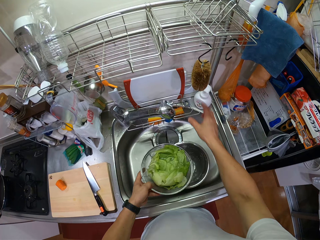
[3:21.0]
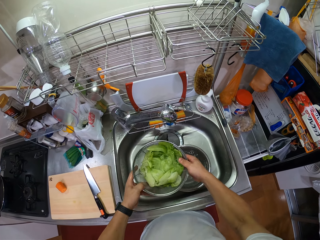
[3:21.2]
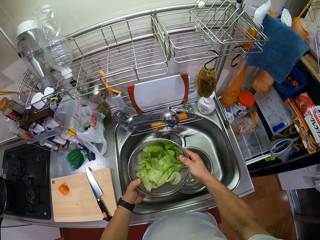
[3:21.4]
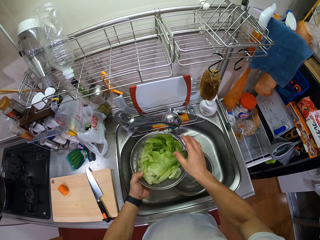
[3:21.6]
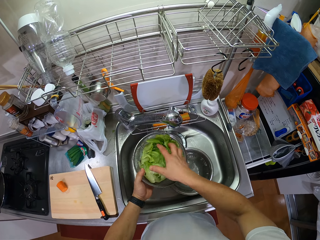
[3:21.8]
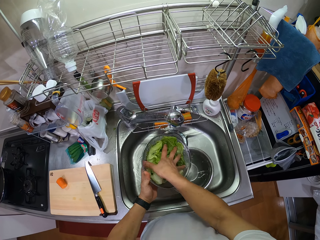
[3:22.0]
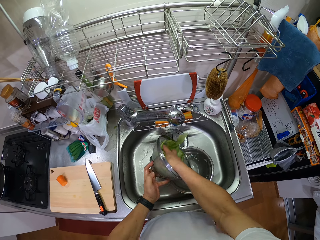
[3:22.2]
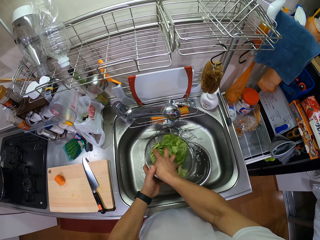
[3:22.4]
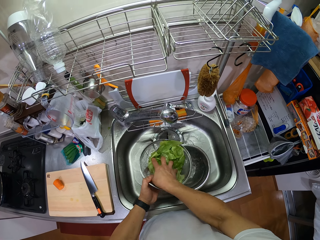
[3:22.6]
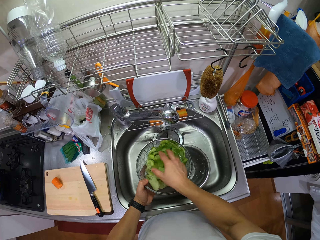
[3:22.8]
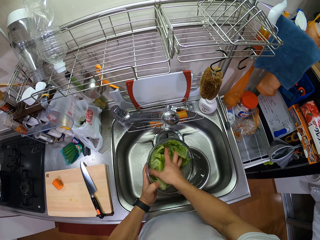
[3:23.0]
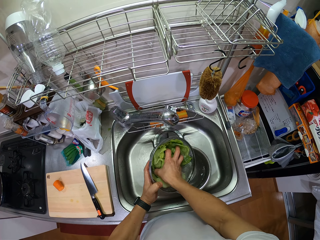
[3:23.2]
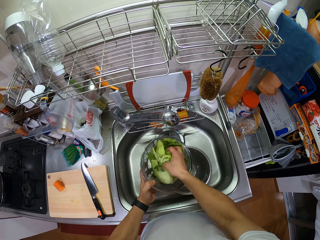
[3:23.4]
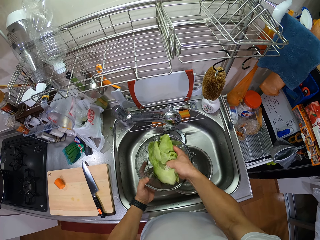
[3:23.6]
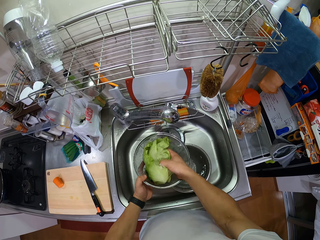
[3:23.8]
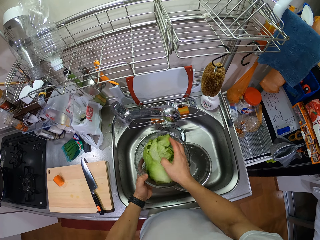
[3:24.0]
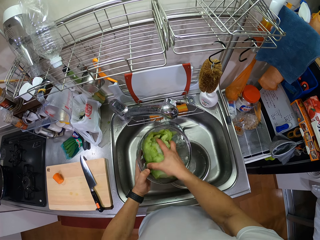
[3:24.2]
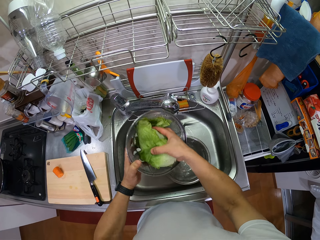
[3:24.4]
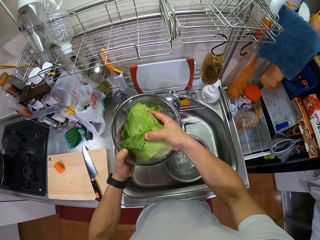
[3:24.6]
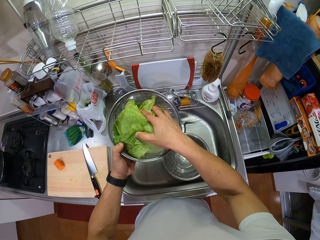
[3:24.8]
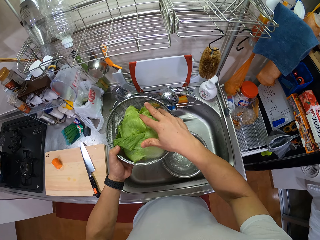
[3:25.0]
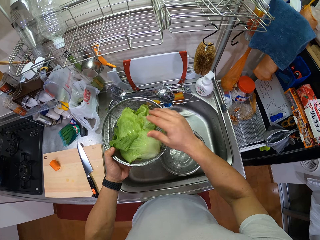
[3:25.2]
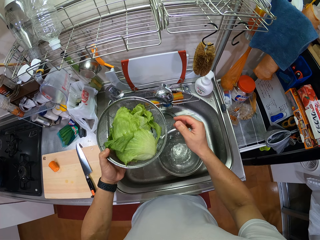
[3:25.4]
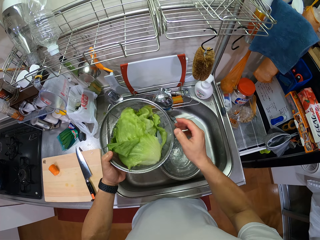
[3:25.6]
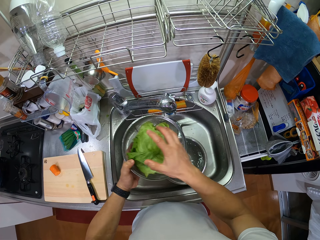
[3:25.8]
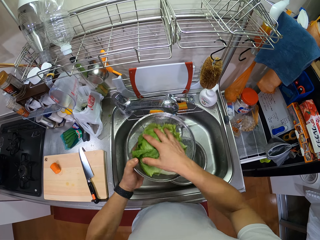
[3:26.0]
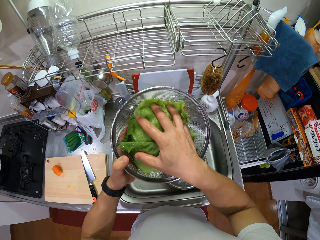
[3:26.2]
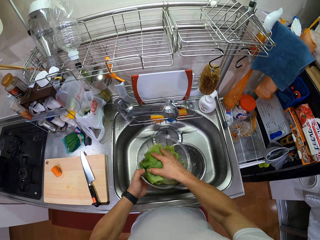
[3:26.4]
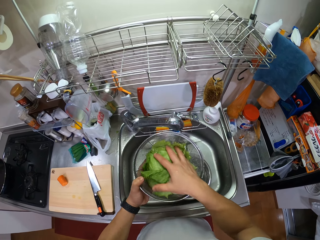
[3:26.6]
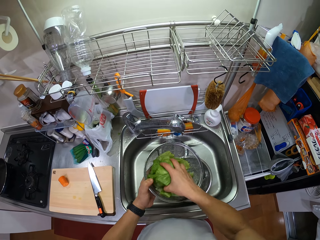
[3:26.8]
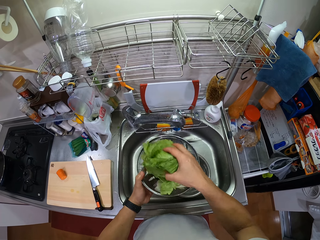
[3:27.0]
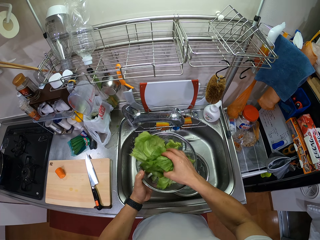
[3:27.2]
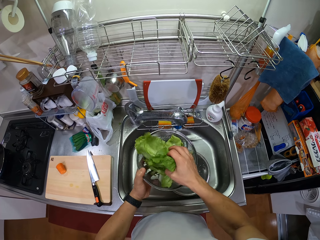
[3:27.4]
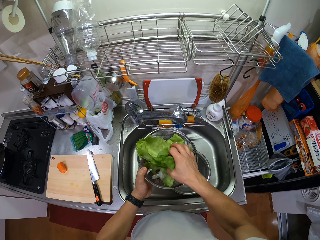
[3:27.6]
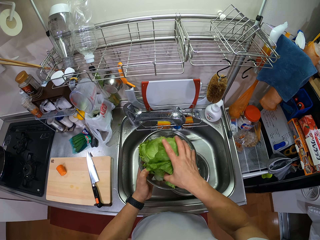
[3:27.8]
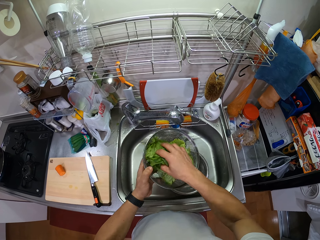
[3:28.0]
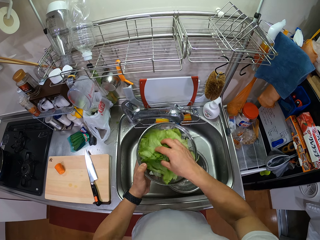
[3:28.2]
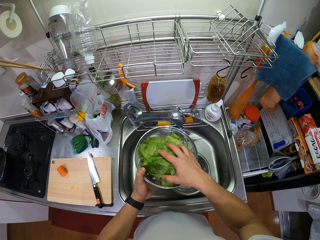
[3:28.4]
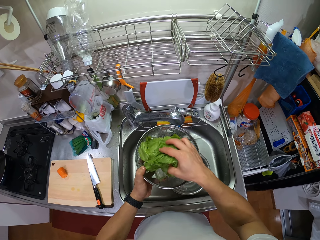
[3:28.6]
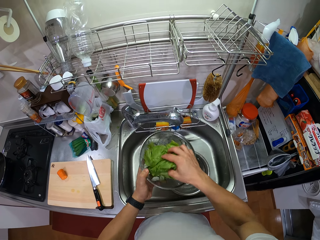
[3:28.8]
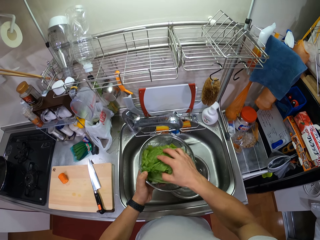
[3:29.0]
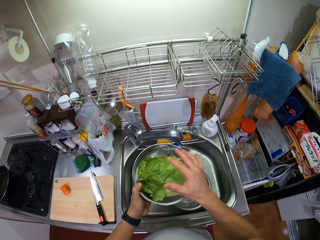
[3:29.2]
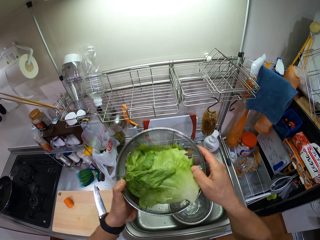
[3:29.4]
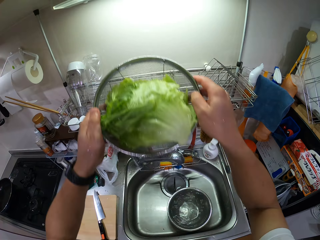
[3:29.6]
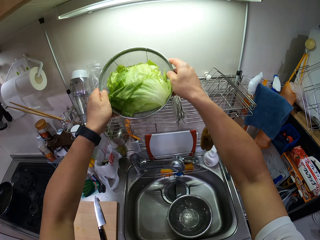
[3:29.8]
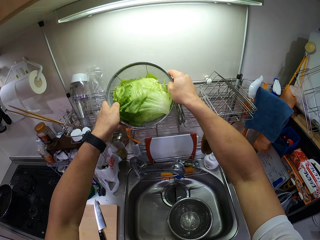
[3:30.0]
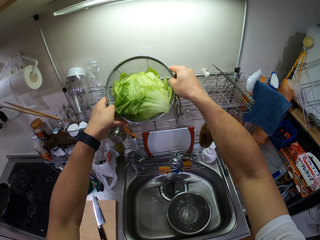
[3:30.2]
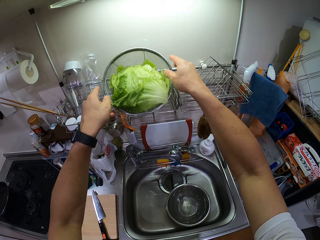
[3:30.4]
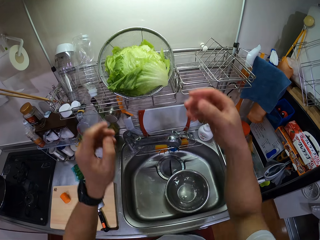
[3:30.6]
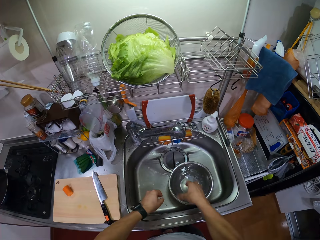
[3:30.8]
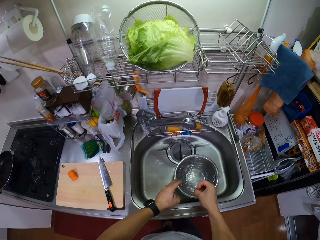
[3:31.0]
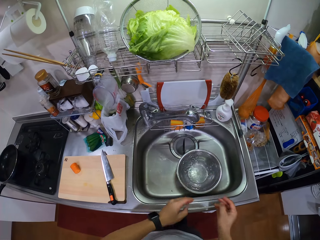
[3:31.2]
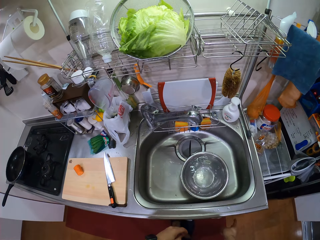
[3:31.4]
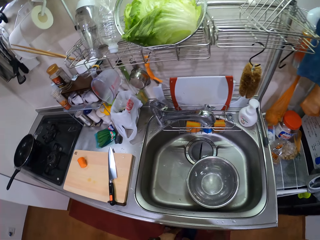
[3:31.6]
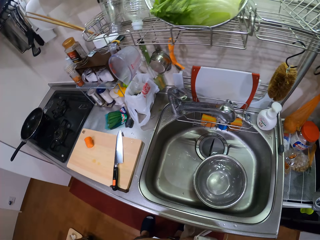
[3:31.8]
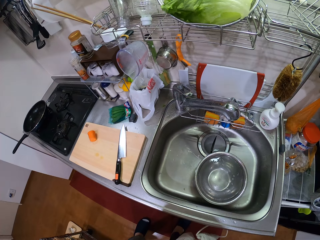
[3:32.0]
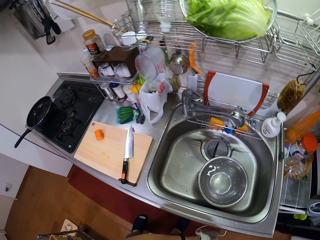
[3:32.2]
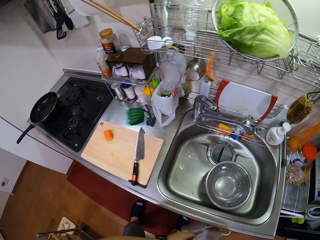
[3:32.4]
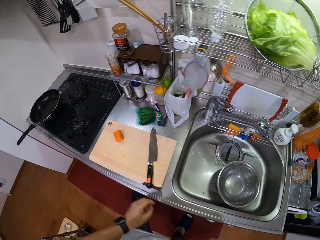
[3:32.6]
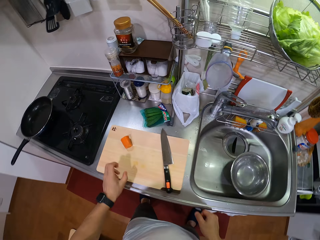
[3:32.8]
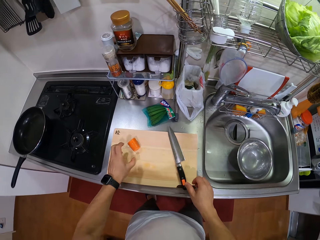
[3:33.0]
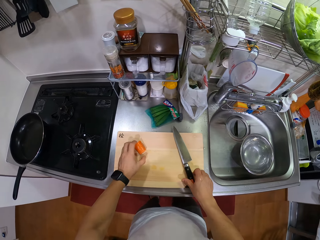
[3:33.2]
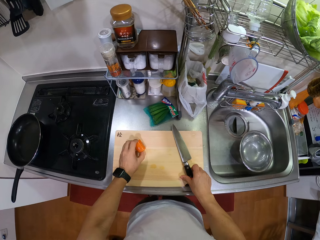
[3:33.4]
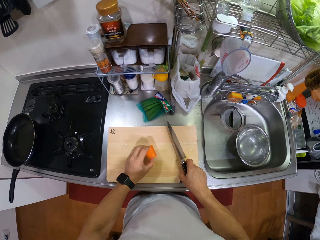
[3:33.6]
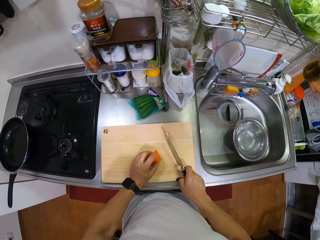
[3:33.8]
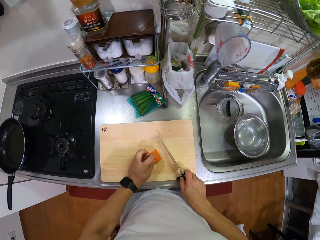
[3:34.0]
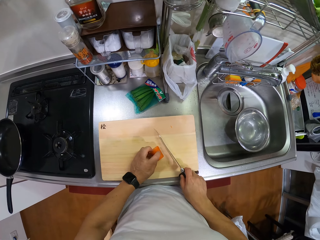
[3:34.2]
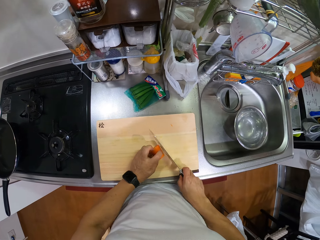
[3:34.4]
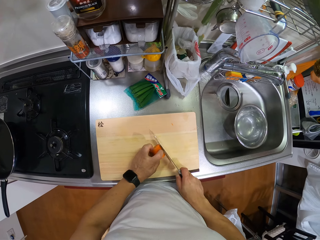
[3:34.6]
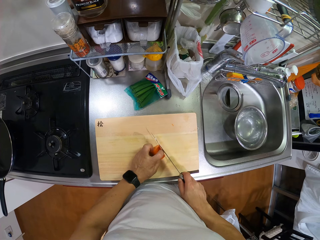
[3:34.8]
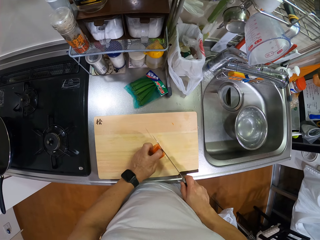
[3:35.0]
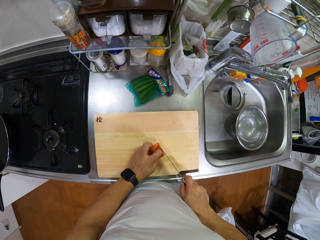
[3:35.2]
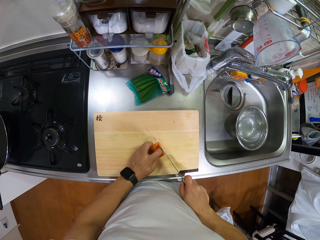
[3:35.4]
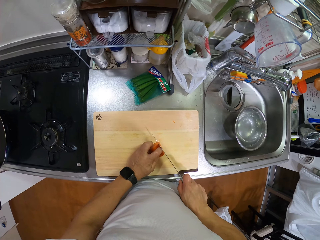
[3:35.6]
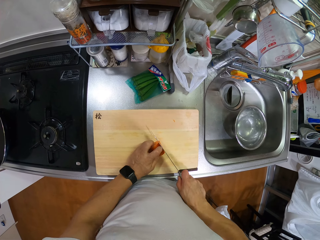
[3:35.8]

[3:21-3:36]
The camera wearer takes the strainer or siever with cabbage leaves. They tilt the tap. They strain water from the cabbage leaves. They shake the siever and remove excess water from the cabbage leaves. They lift the siever and put the strainer bowl with the cabbage leaves in the dishrack. They move both hands, remove excess water from the hands and wipe both hands on a kitchen towel. They make a step and turn. They take the knife, hold the carrot, pick up the carrot and move the carrot on the chopping board. They chop the carrot.

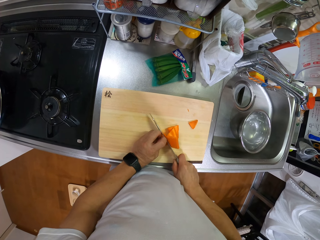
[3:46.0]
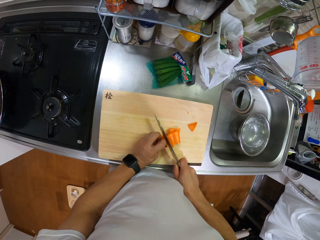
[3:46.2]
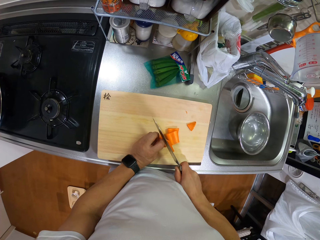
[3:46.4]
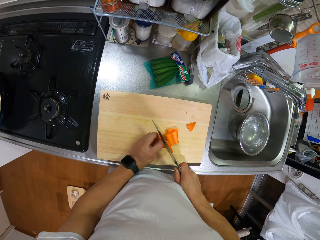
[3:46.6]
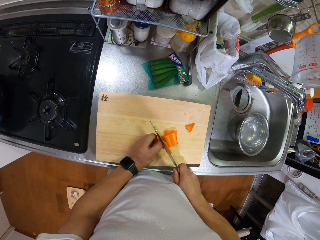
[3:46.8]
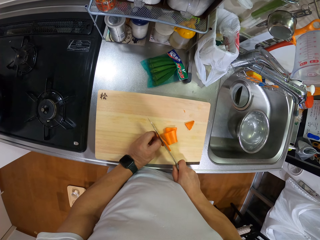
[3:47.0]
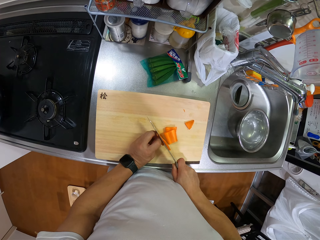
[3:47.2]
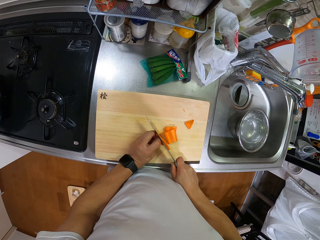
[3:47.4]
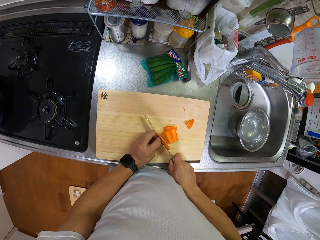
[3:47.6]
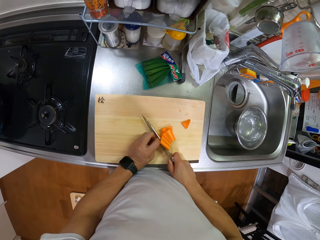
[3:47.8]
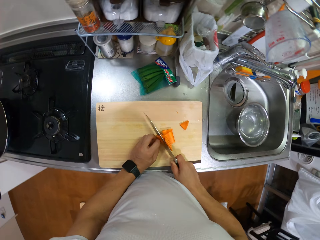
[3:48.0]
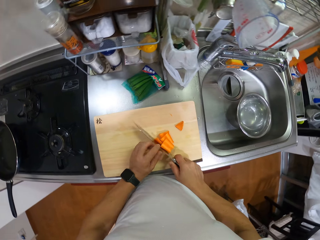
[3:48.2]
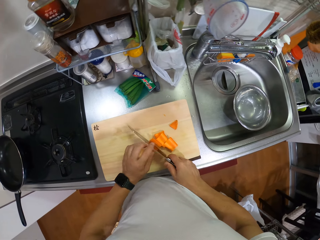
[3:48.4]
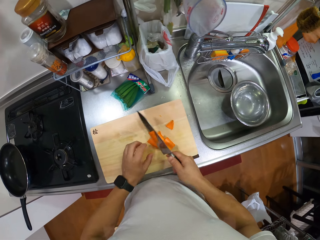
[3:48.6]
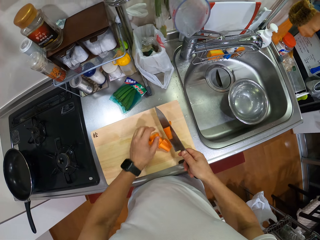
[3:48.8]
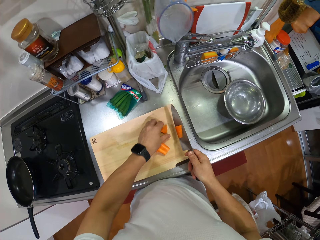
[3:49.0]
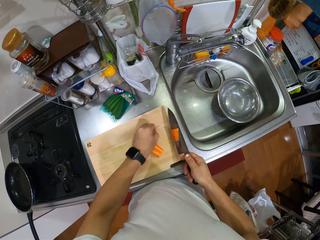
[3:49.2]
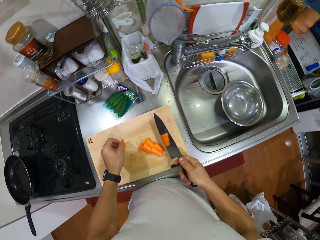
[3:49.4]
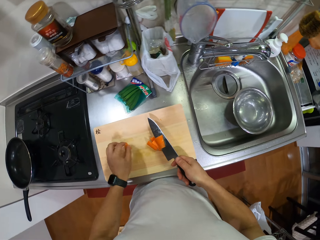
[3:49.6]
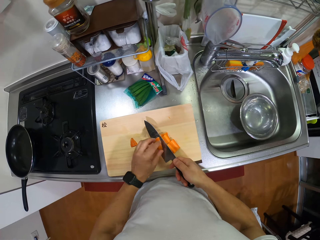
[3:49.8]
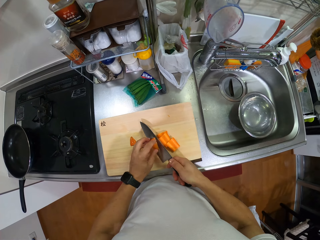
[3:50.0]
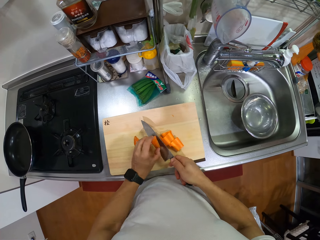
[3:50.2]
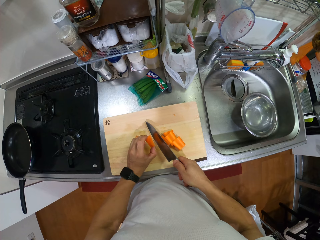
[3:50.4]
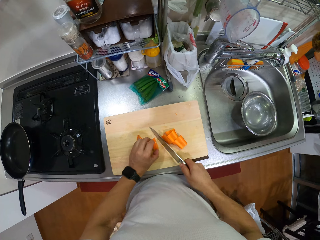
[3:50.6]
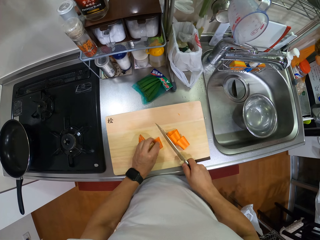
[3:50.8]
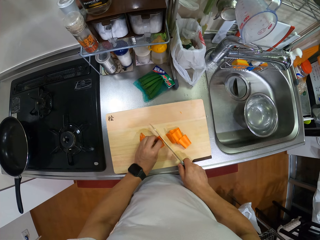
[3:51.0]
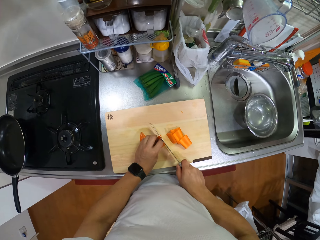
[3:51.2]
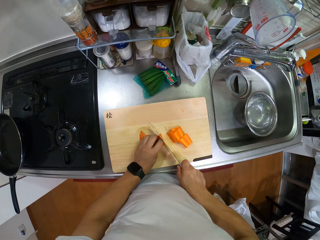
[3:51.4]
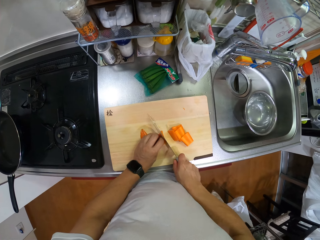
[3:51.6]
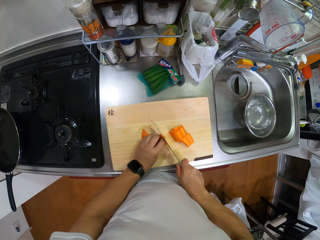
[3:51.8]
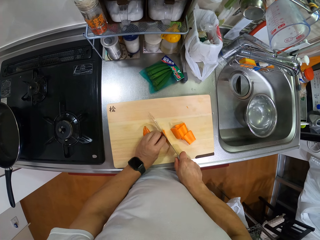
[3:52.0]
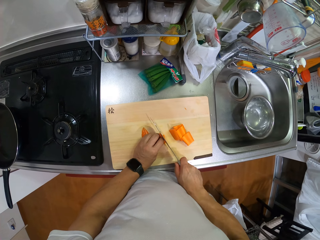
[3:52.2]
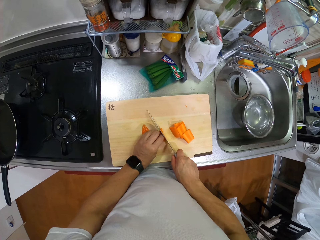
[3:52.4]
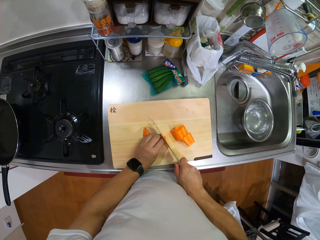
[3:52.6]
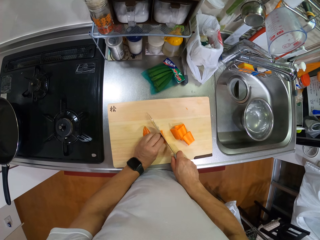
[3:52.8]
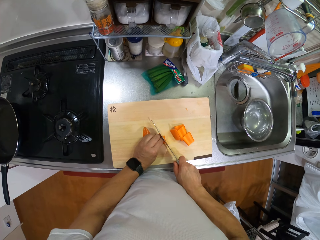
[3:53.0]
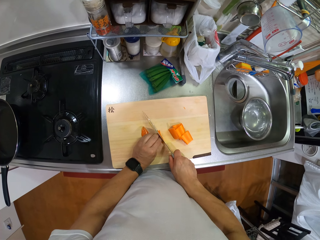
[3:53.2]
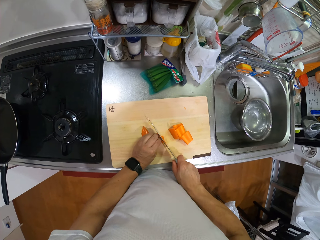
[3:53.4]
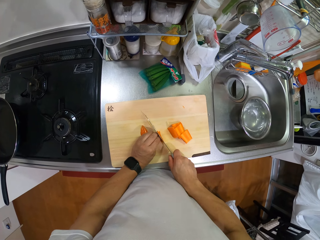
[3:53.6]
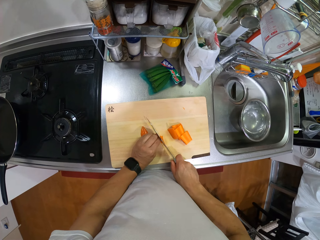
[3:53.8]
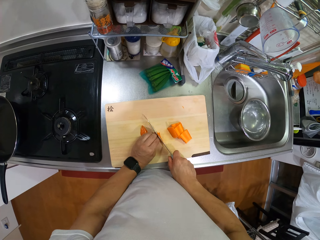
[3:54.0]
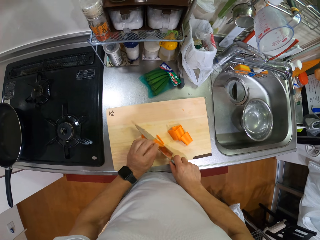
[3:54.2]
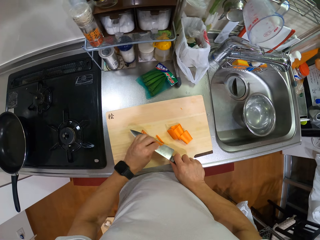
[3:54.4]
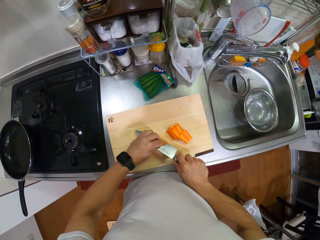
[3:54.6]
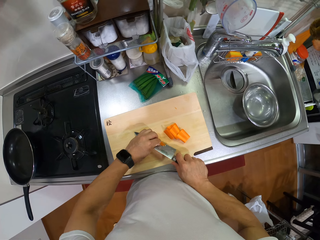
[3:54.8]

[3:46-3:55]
The camera wearer lifts the knife. They take a slice of the carrots. They place the carrot on the chopping board. They remove a slice of carrot from the knife. They chop the carrot slice.
